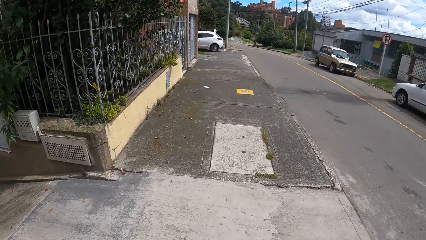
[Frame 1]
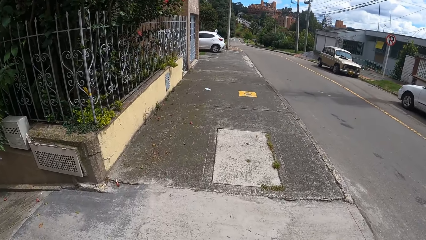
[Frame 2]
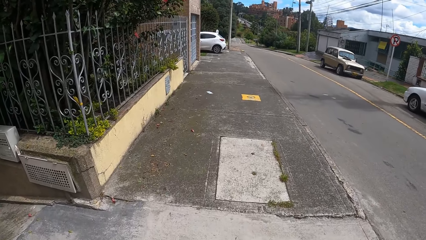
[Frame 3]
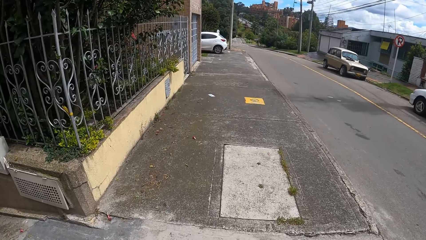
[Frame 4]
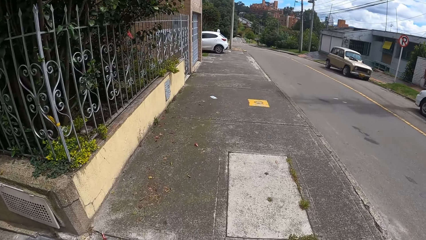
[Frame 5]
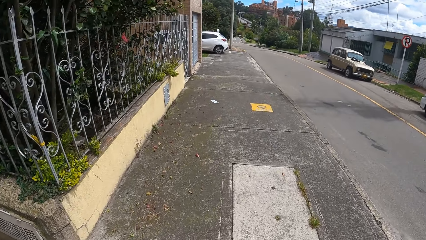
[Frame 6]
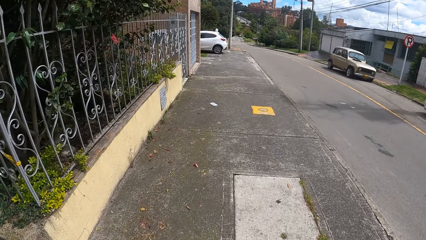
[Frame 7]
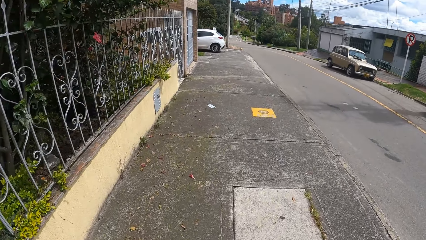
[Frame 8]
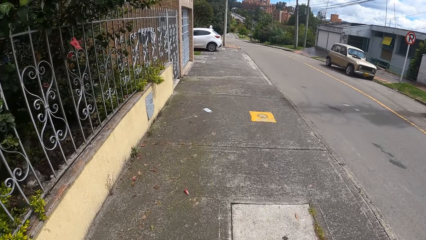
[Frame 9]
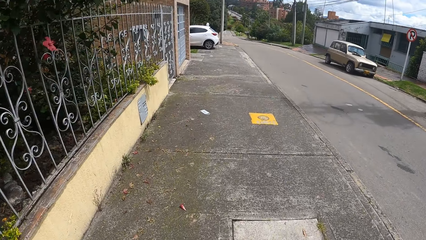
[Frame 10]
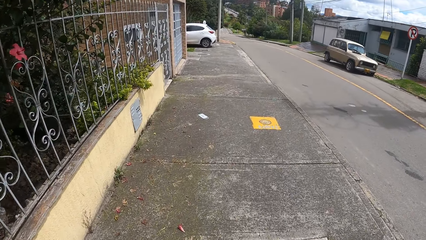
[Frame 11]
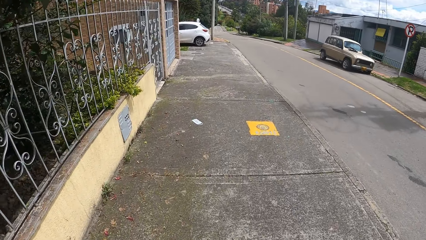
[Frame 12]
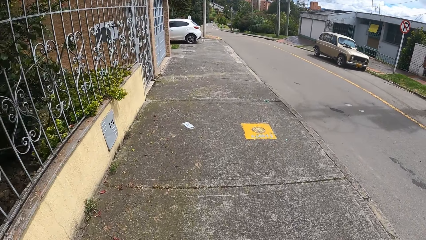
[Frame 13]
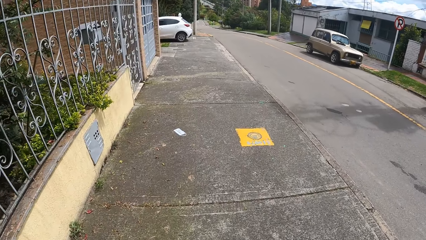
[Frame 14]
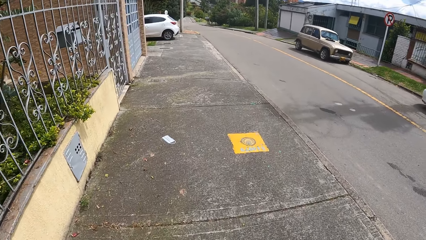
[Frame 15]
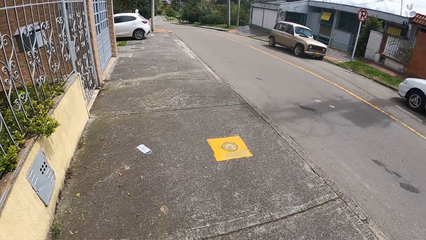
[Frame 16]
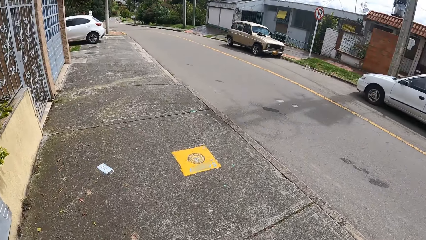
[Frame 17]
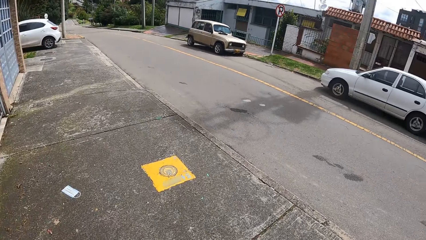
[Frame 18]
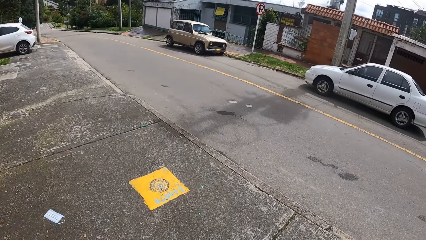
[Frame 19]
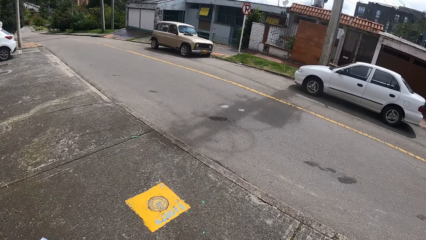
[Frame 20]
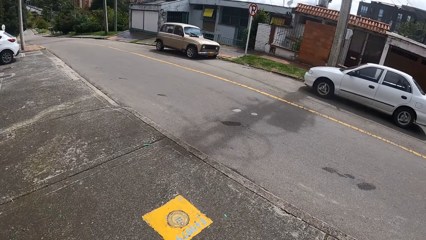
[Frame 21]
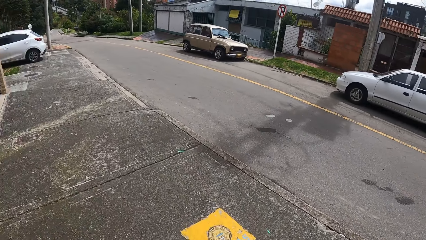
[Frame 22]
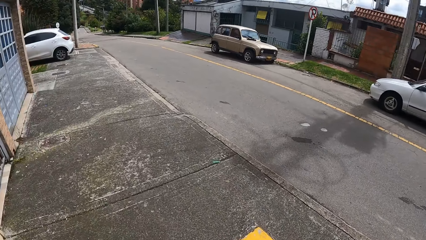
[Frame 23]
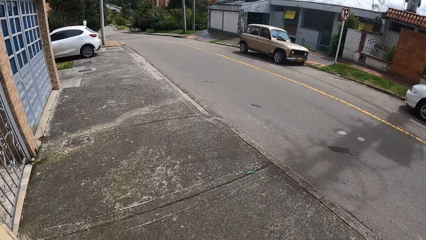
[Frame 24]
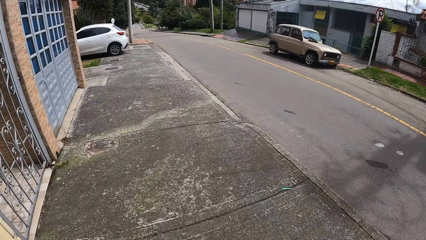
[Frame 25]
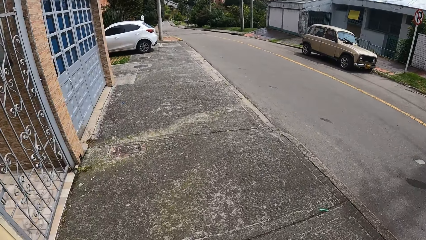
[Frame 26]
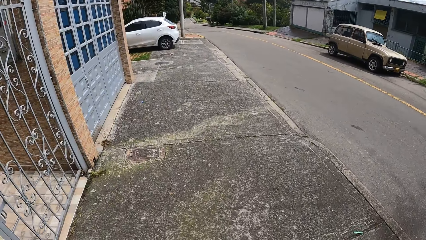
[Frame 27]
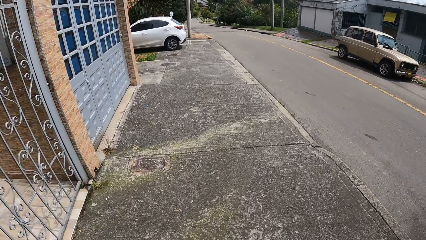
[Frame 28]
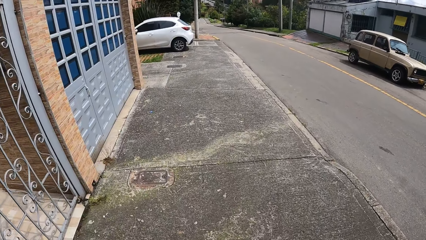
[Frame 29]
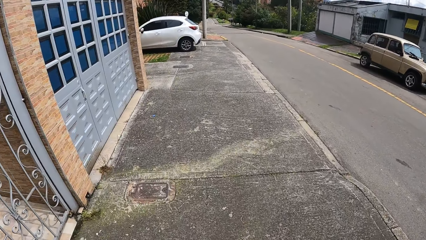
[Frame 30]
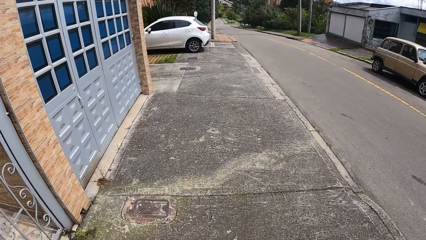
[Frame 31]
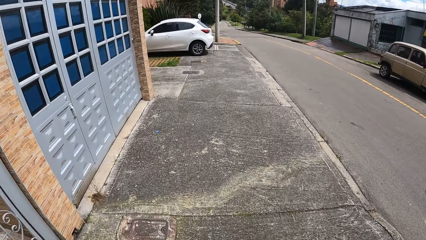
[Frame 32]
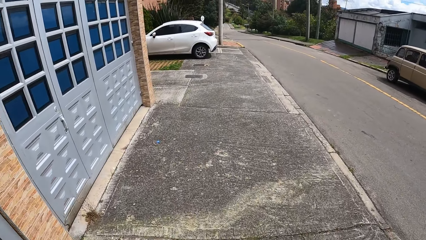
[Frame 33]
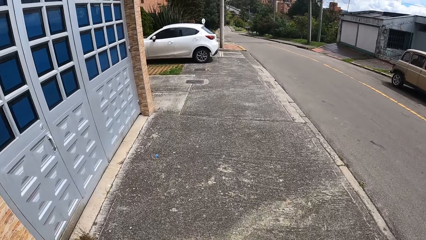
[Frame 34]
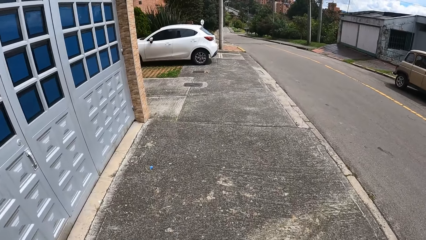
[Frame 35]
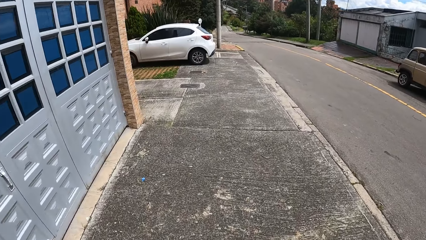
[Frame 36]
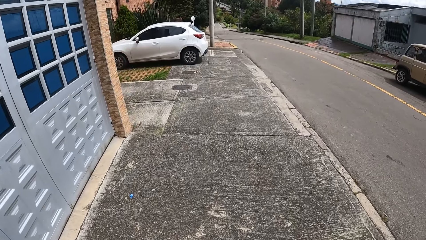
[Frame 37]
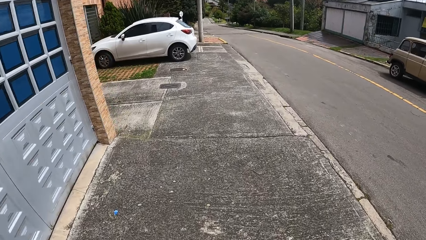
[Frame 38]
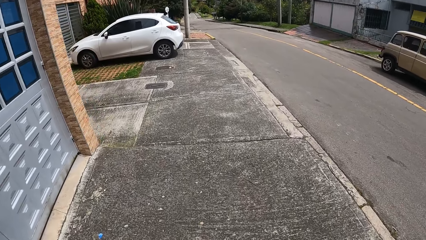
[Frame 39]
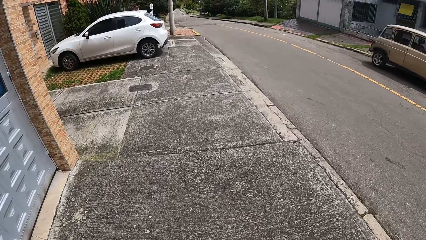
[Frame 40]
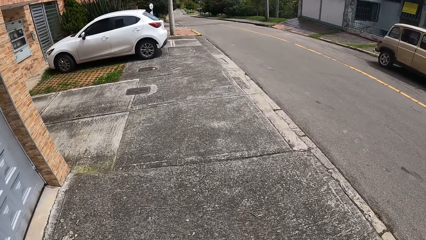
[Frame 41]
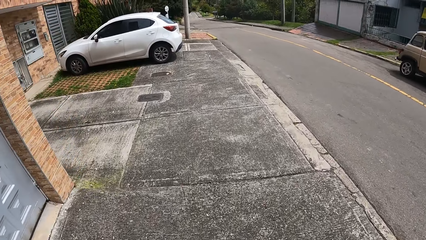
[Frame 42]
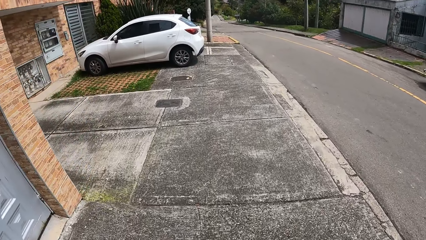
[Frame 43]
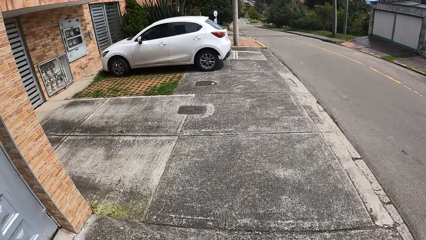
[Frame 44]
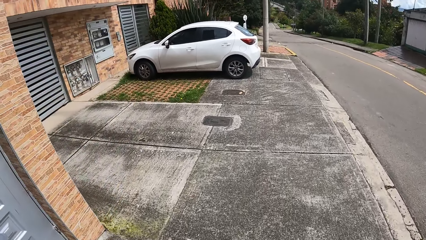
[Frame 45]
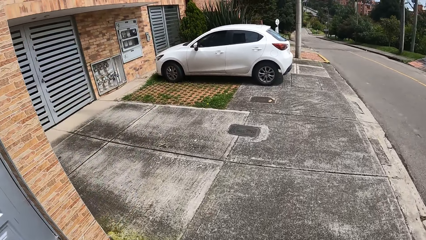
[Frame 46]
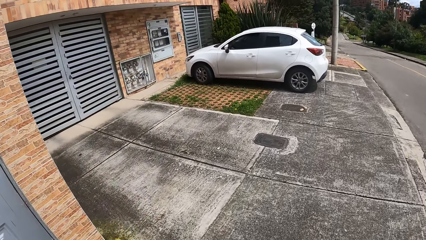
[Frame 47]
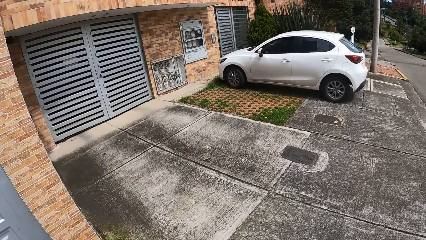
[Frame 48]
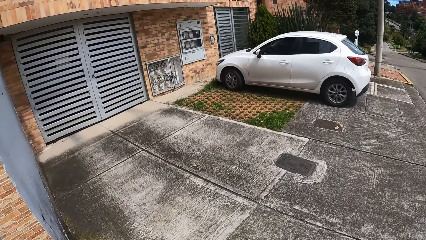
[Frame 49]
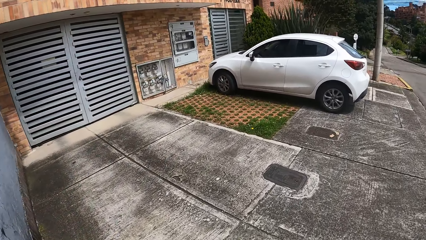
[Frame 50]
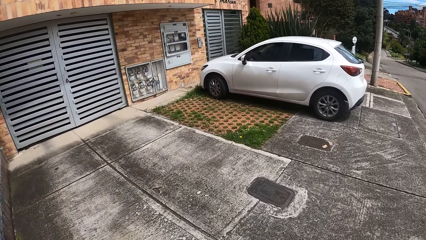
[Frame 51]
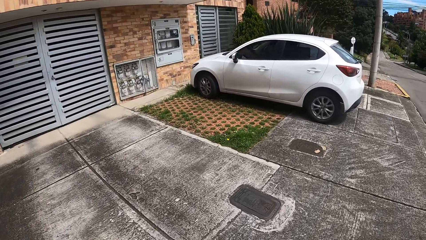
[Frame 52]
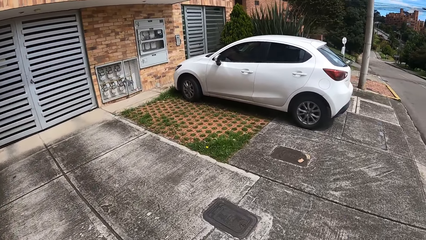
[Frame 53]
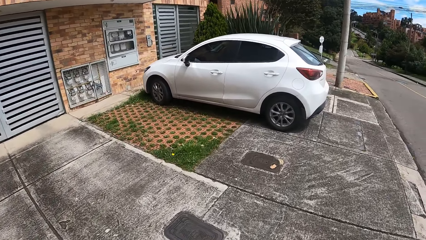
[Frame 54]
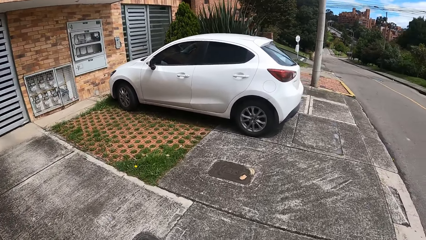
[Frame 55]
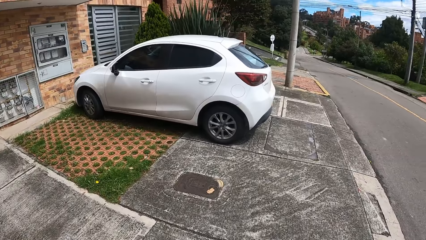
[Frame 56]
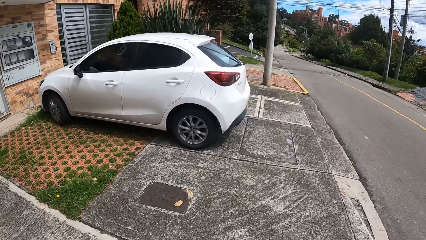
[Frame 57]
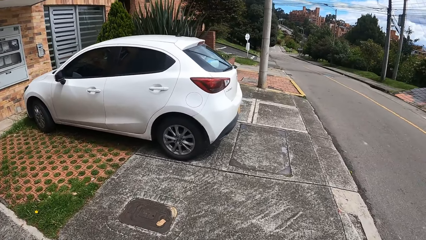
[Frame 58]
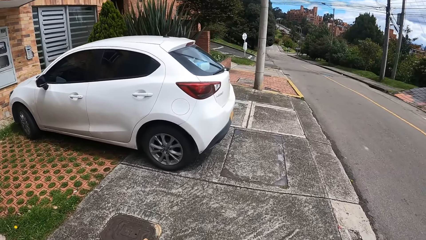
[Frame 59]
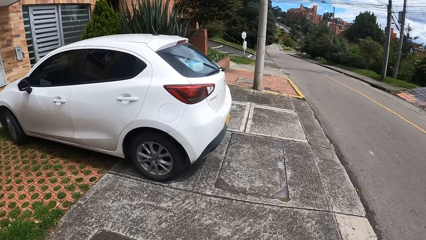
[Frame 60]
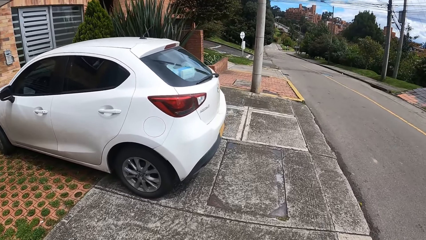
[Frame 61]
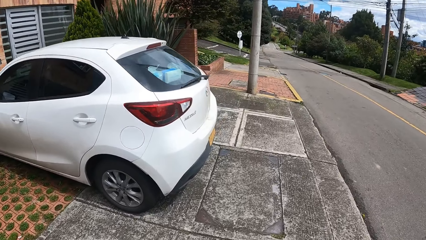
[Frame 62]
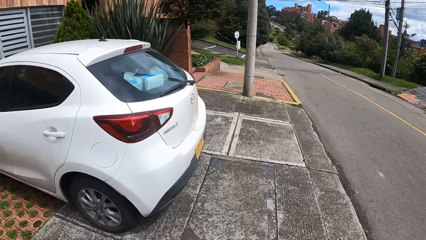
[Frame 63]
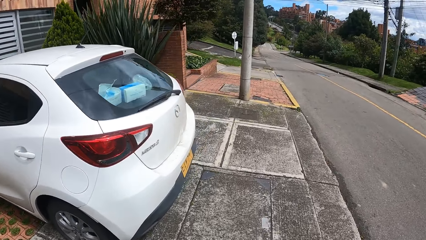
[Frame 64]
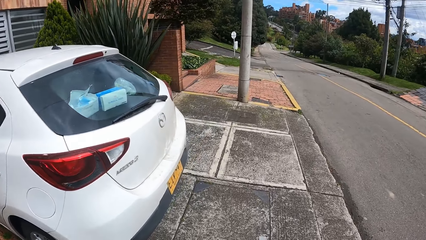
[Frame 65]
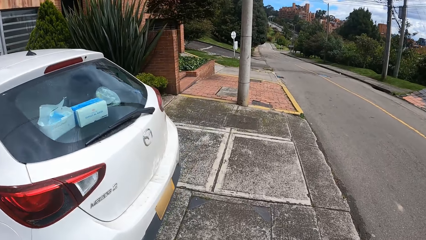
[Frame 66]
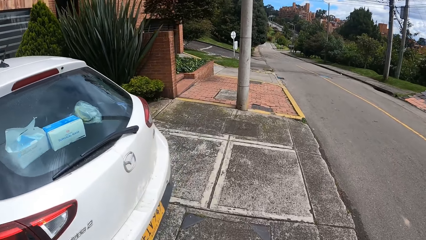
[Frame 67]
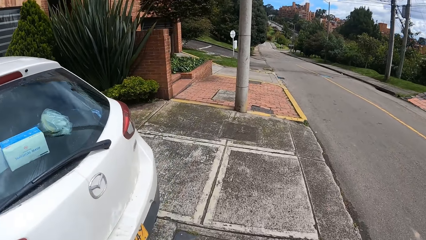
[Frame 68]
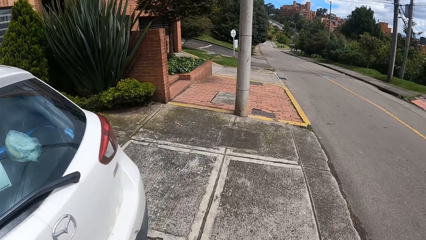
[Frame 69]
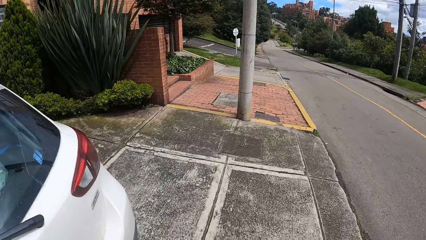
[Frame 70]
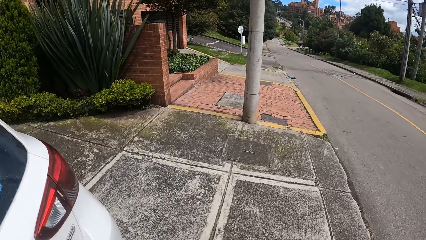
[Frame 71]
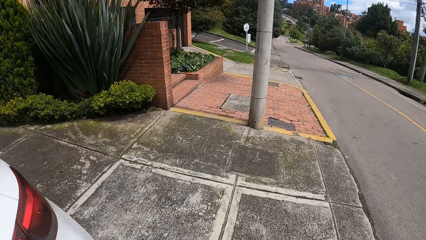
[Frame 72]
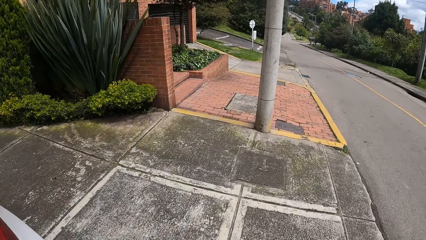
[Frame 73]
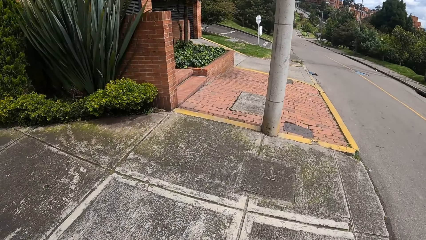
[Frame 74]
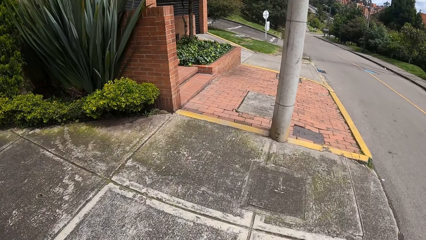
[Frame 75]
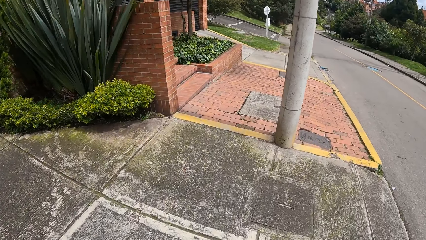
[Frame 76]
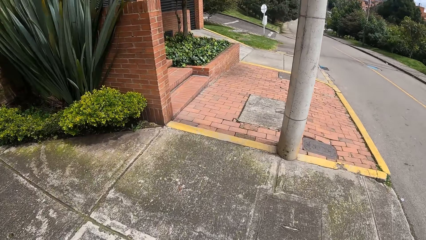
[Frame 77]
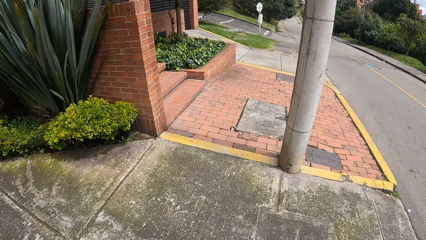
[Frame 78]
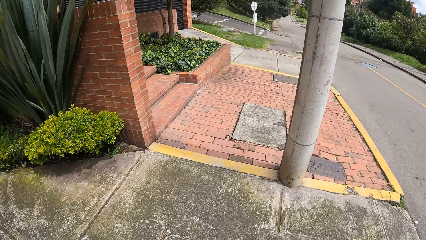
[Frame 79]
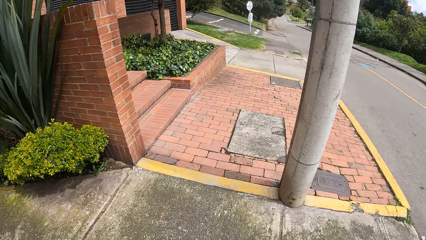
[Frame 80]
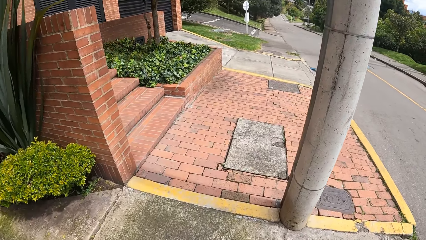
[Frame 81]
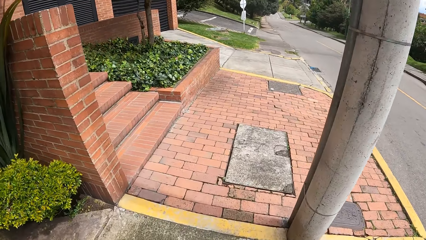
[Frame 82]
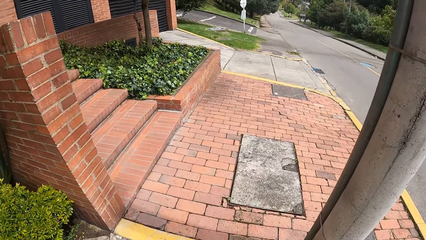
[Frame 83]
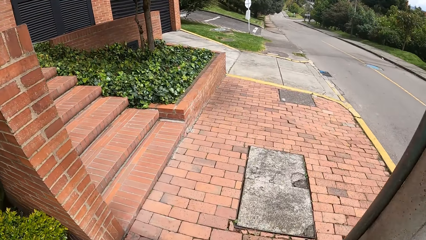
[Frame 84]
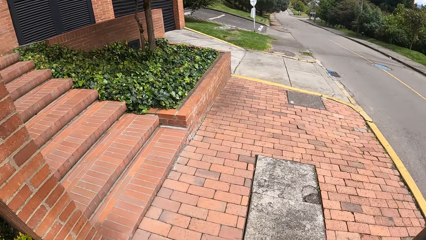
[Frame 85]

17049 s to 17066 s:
The camera wearer looks ahead. They look around. They look ahead. They look around. They look ahead.
